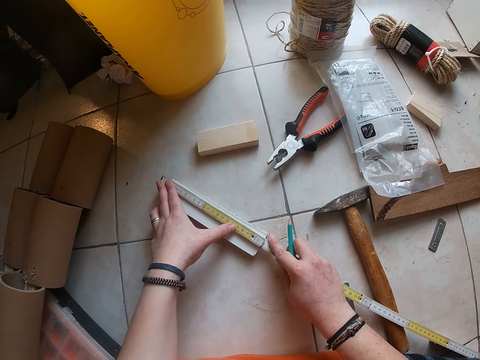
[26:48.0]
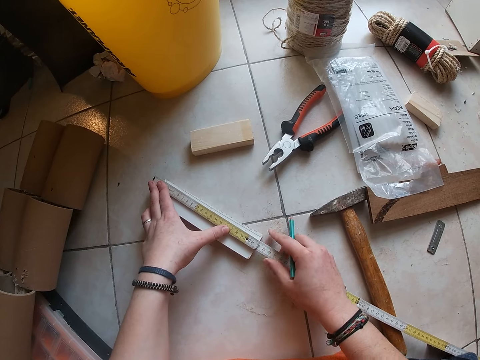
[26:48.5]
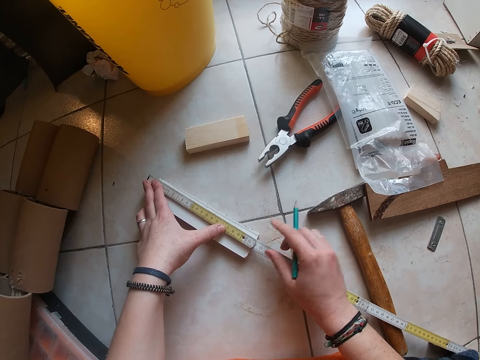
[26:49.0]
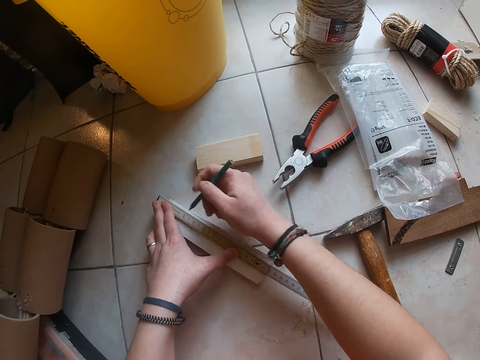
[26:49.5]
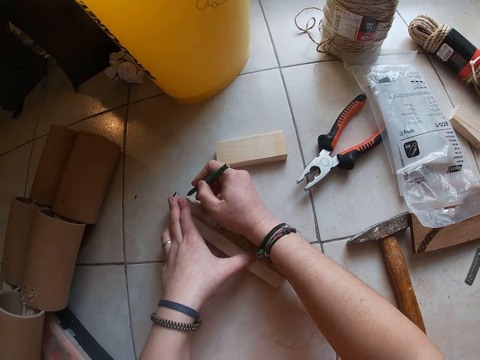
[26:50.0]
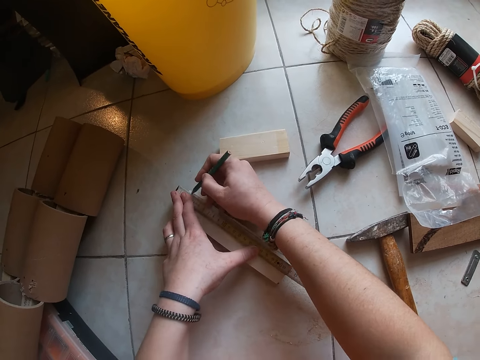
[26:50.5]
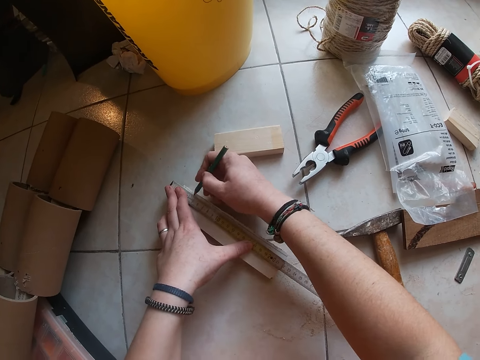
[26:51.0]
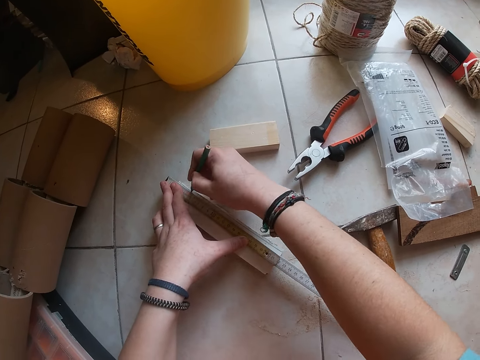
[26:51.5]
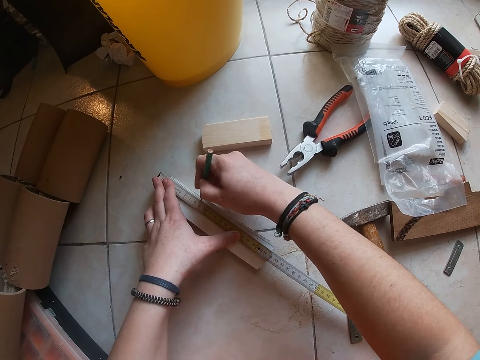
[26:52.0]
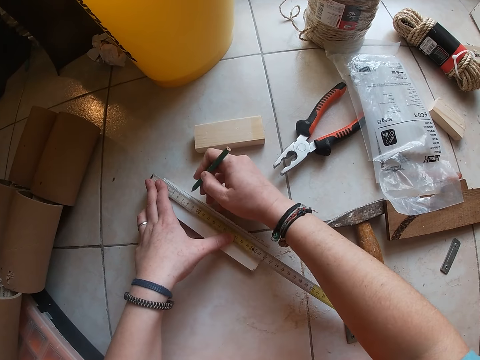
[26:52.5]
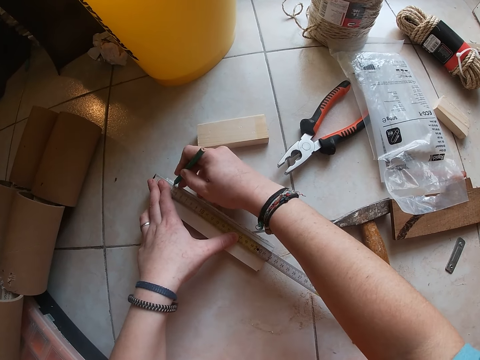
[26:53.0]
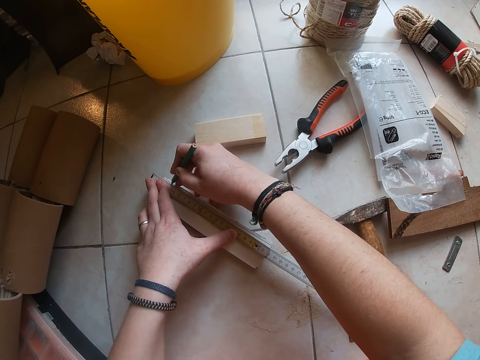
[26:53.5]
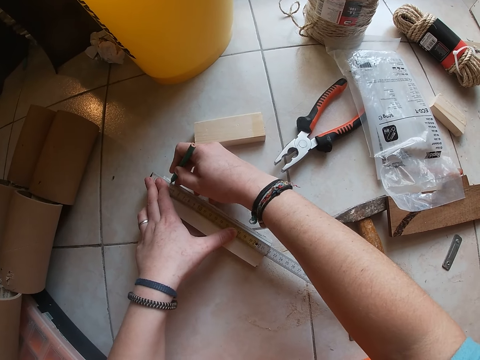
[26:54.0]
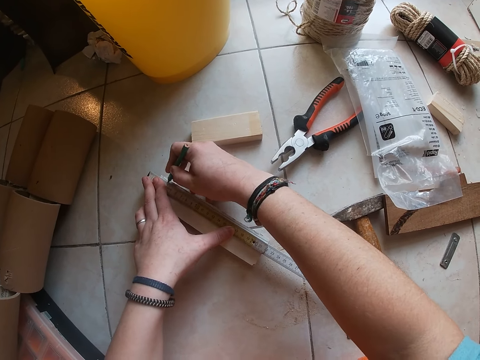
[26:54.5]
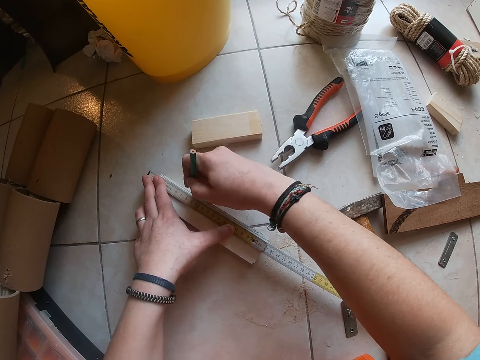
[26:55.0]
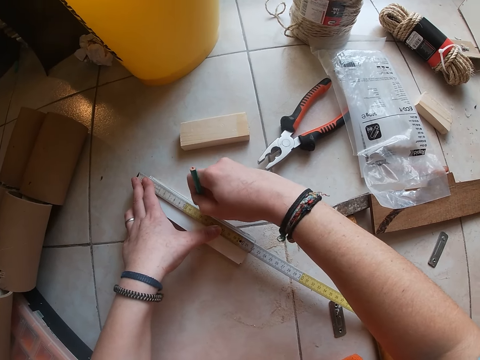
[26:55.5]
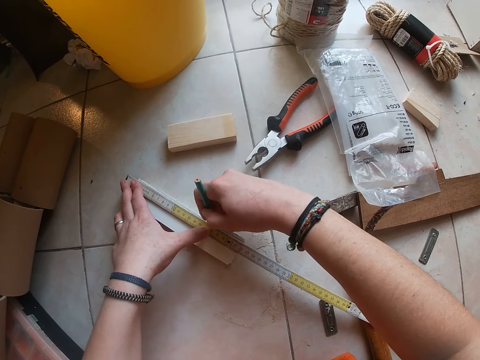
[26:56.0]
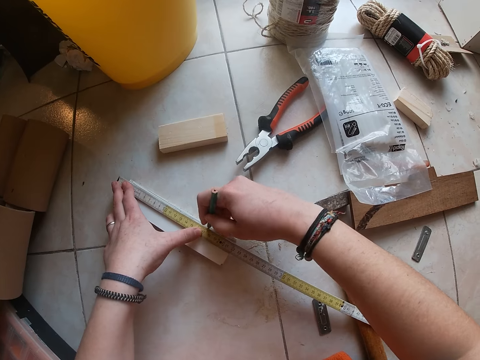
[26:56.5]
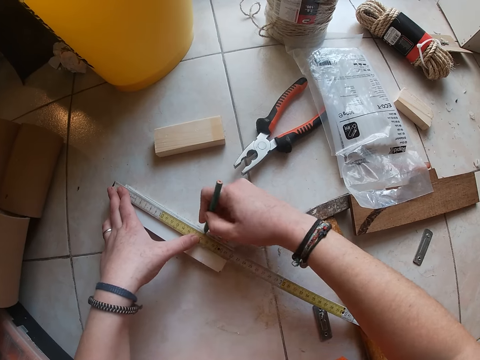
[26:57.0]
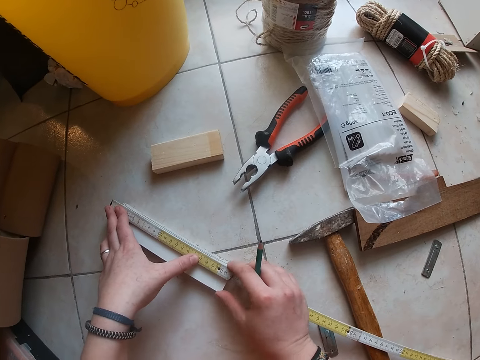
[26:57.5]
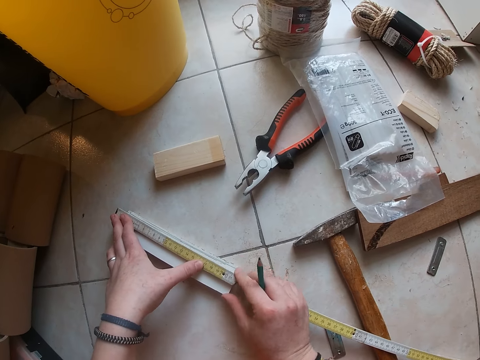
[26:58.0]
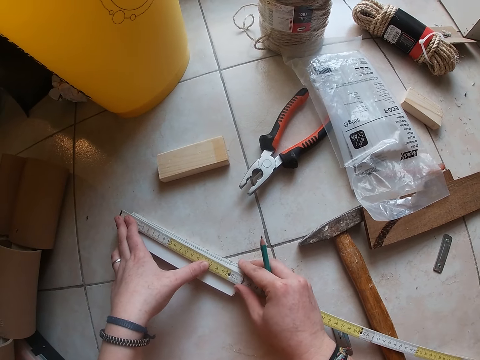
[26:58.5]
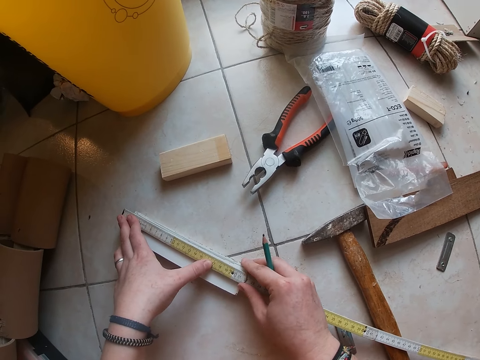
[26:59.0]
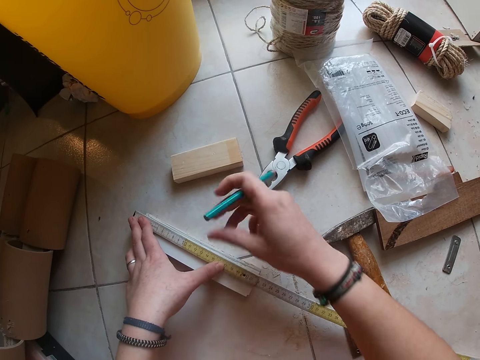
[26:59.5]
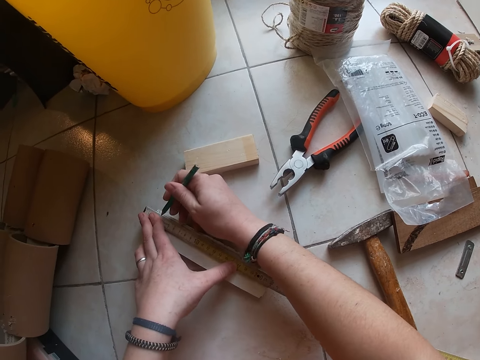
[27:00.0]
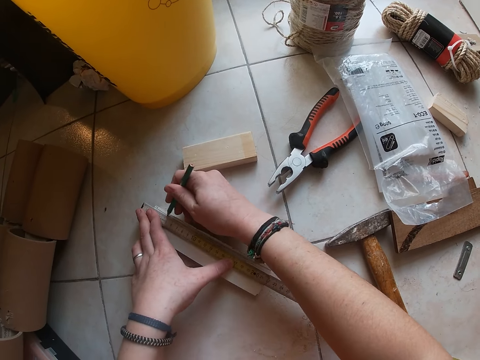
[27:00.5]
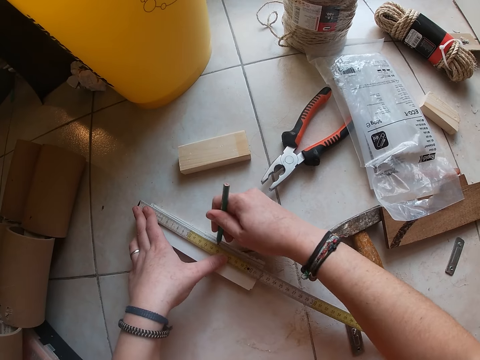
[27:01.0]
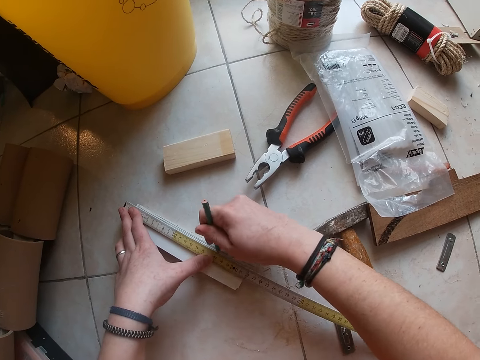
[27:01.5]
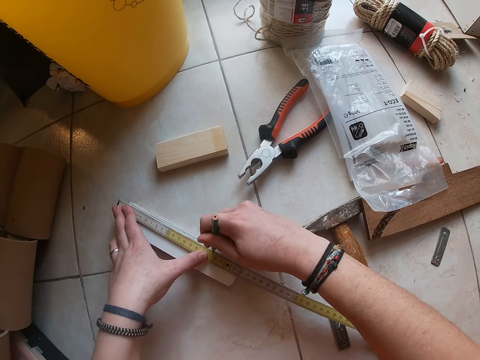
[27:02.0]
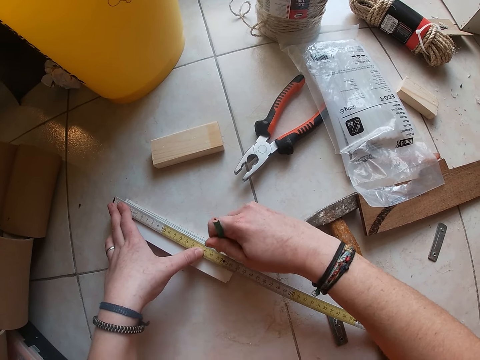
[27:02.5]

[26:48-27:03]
The camera wearer places the folding rule on the plywood with his left hand. He draws a line on the wood with a pencil with his right hand. He adjusts the folding rule on the plywood with both hands. He draws a line with the pencil with his right hand.

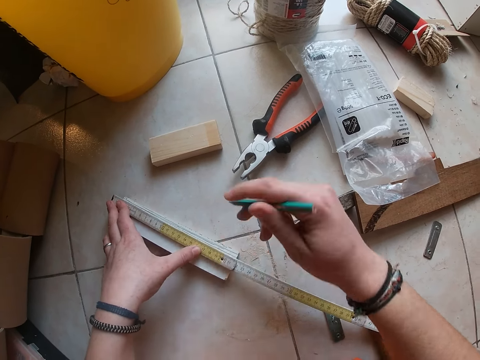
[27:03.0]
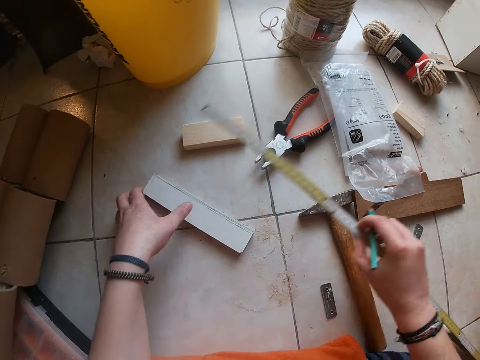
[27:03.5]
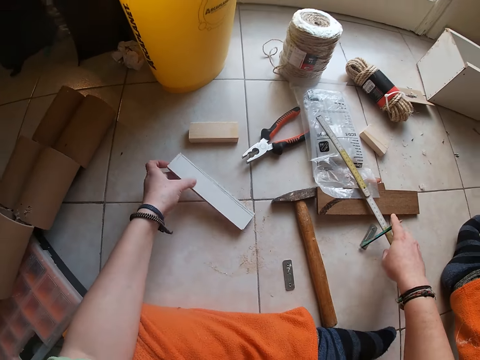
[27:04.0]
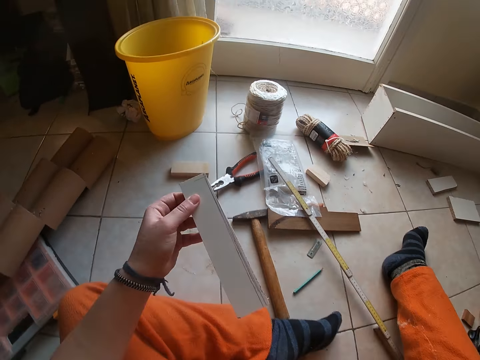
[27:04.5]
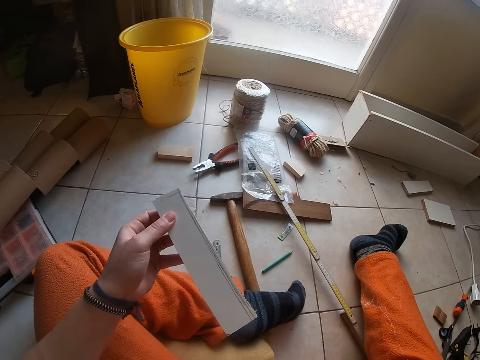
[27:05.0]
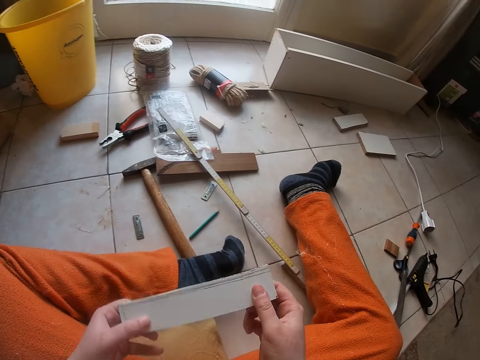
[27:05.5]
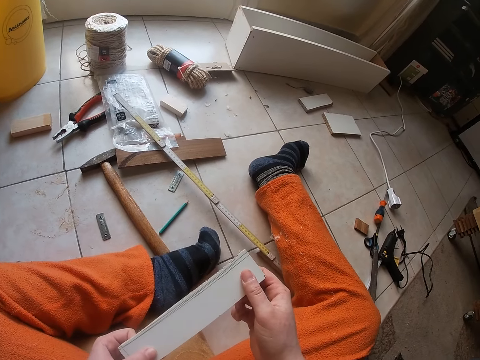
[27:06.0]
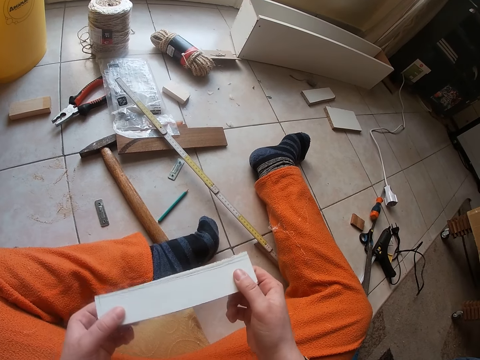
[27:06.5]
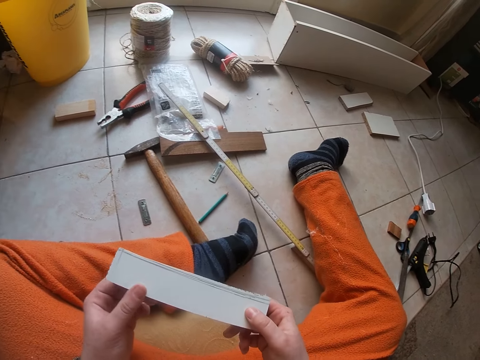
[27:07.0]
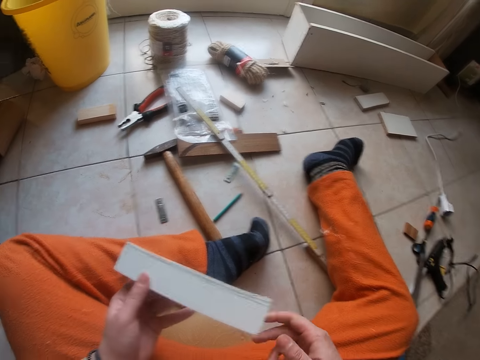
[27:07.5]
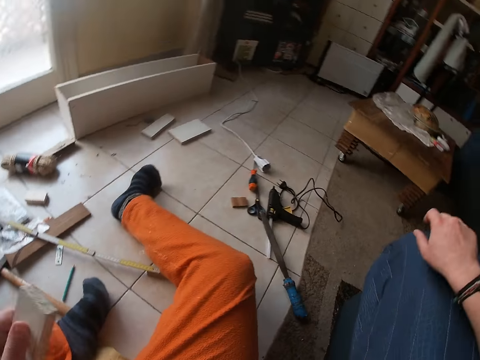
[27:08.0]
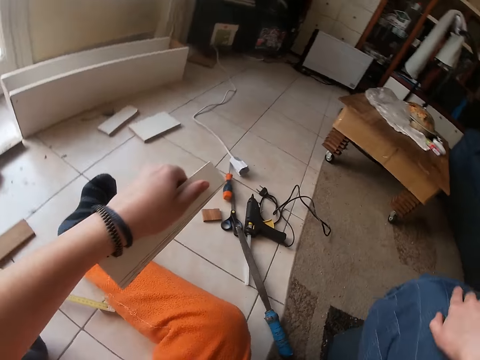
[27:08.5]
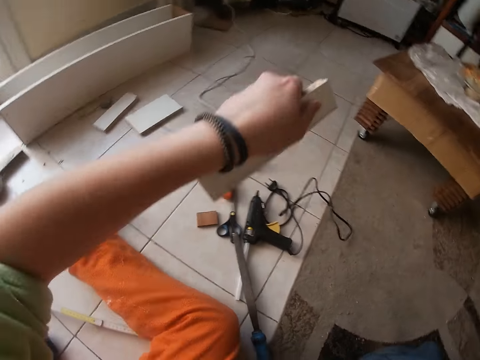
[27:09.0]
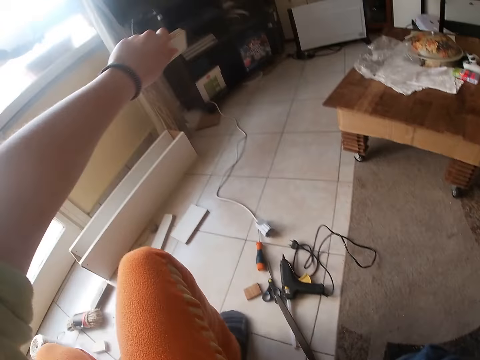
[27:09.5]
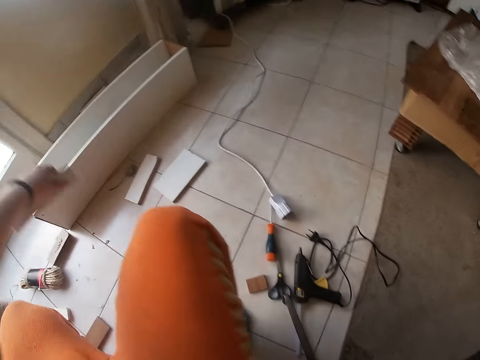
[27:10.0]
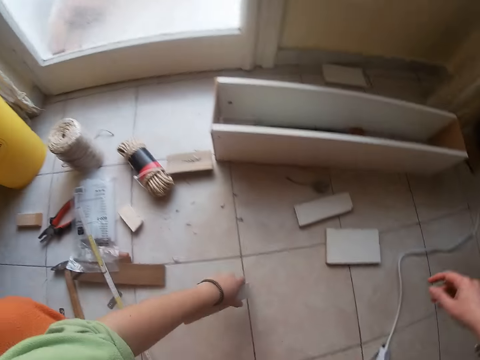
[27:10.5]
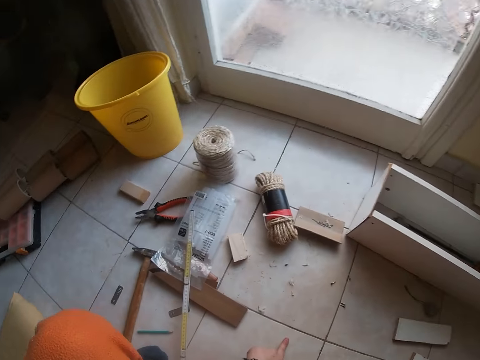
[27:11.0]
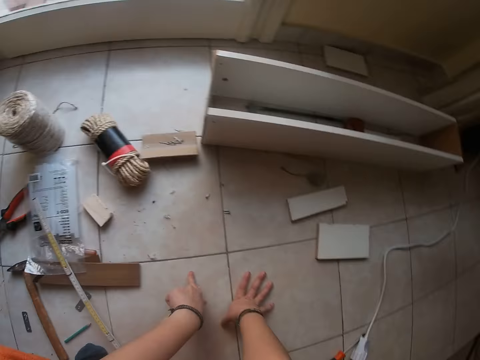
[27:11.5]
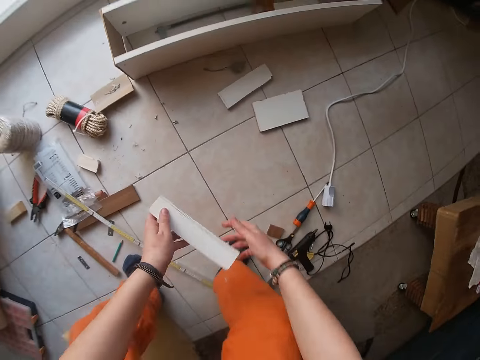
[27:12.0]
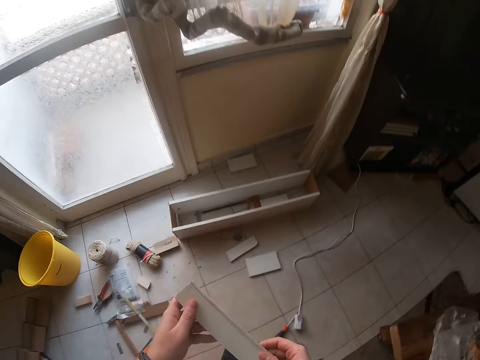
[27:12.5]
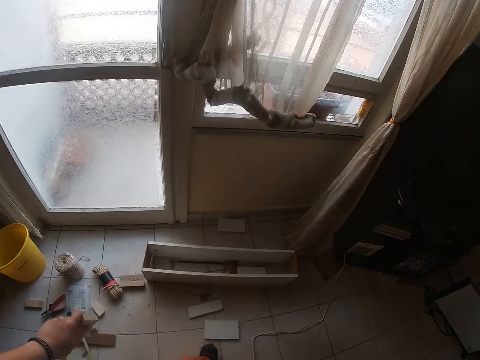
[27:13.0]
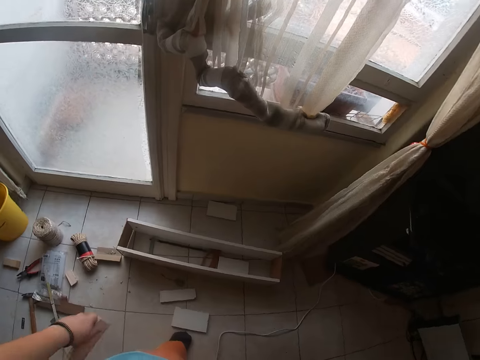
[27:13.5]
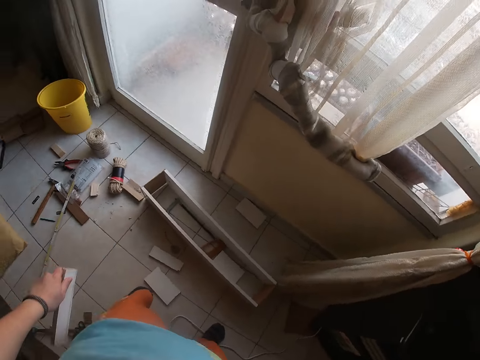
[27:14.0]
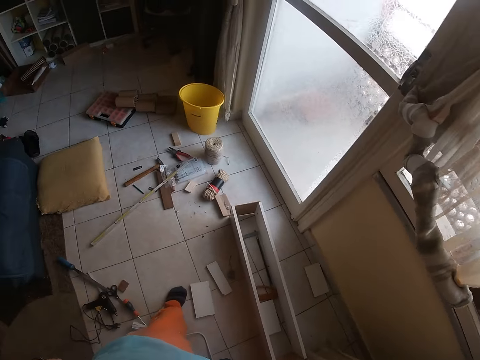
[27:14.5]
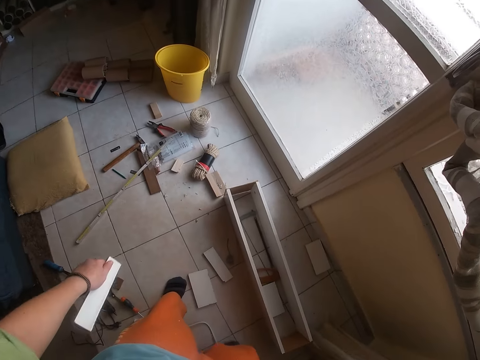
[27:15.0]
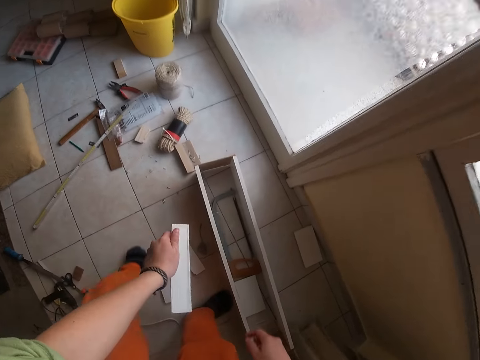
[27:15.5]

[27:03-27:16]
The camera wearer picks up the folding rule with his right hand. He drops the folding rule on the floor with his right hand. He picks up the plywood from the floor with his left hand. He holds the plywood with both hands. He holds the plywood with his left hand. He places his right hand on a chair. He touches the floor with his left hand. He touches the floor with both hands. He holds the plywood with both hands. He is standing up. He holds the plywood with his left hand.
